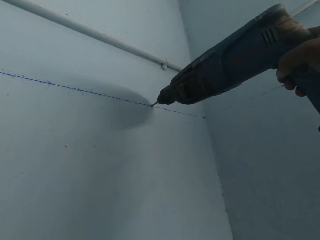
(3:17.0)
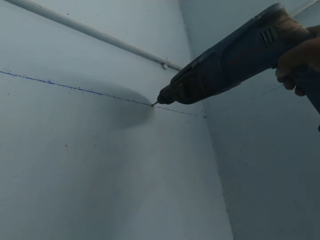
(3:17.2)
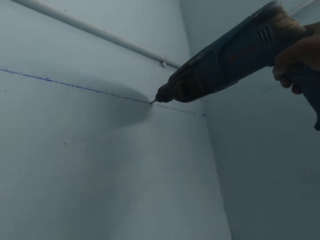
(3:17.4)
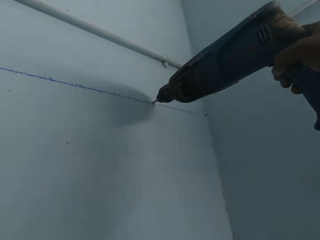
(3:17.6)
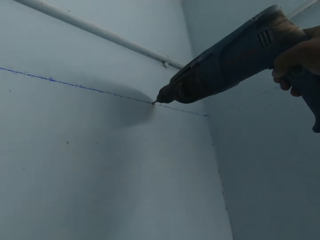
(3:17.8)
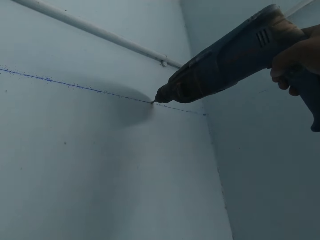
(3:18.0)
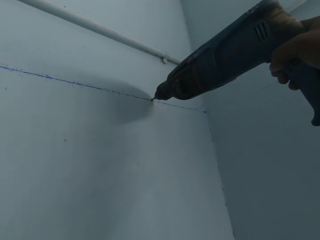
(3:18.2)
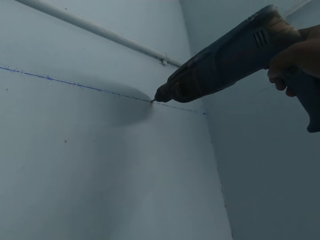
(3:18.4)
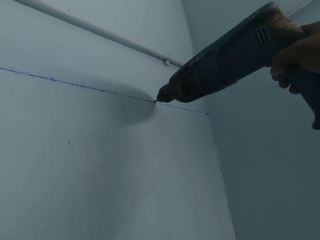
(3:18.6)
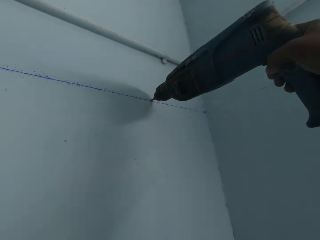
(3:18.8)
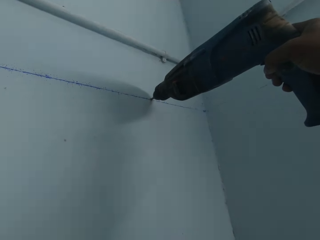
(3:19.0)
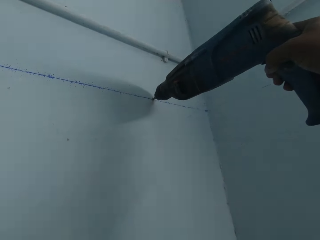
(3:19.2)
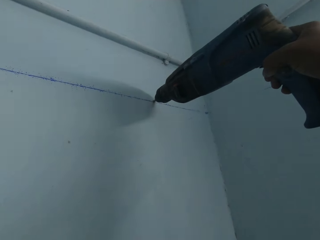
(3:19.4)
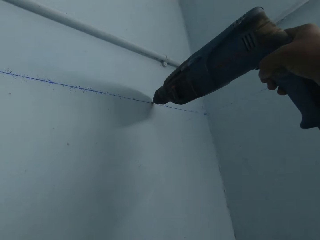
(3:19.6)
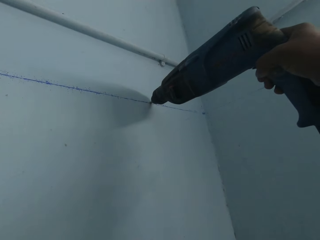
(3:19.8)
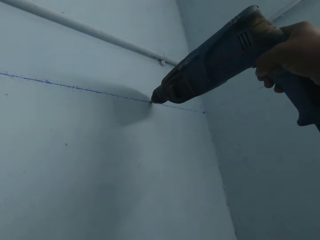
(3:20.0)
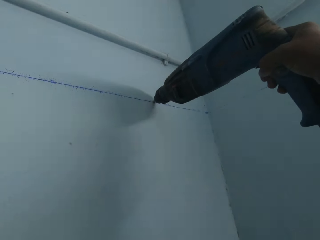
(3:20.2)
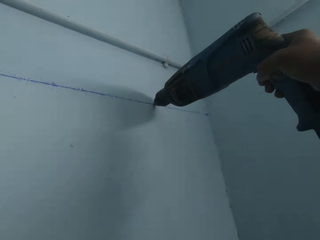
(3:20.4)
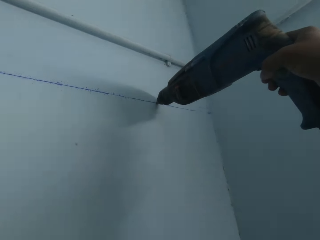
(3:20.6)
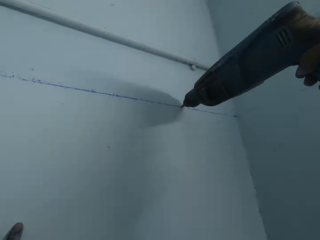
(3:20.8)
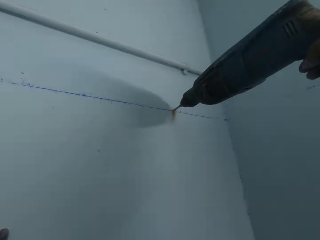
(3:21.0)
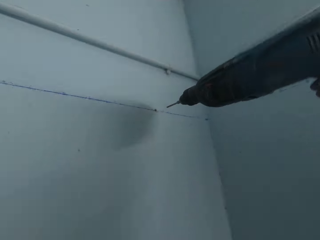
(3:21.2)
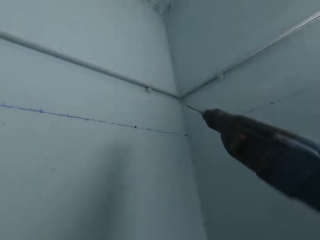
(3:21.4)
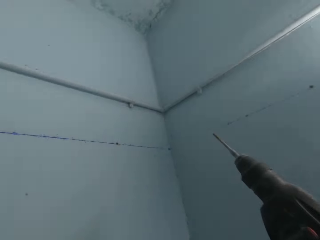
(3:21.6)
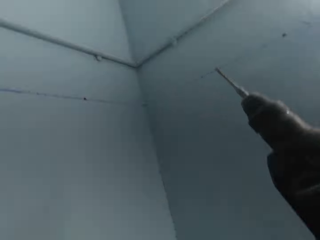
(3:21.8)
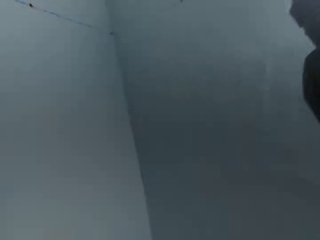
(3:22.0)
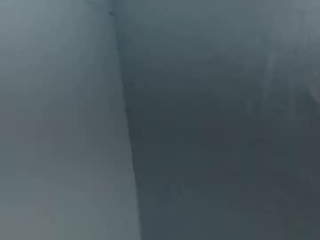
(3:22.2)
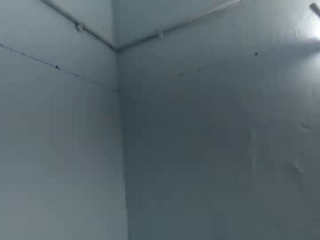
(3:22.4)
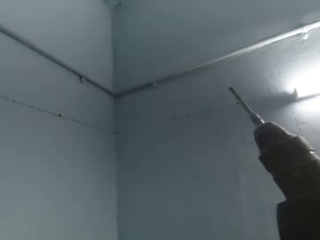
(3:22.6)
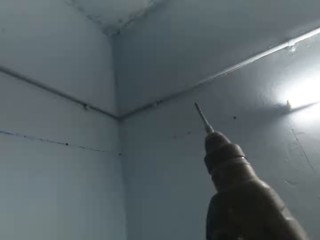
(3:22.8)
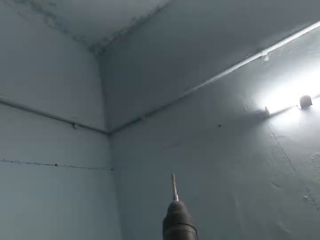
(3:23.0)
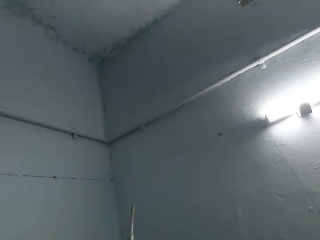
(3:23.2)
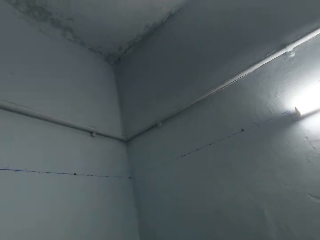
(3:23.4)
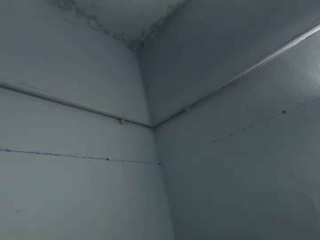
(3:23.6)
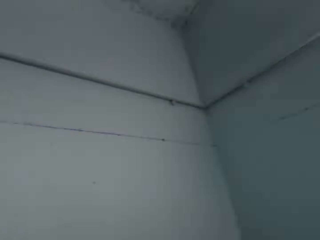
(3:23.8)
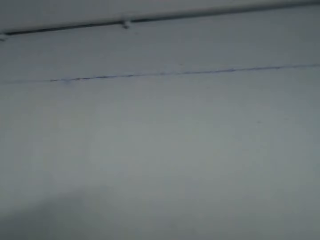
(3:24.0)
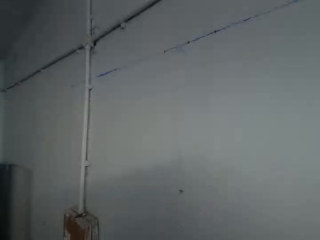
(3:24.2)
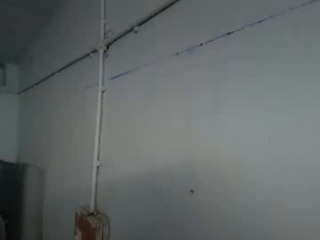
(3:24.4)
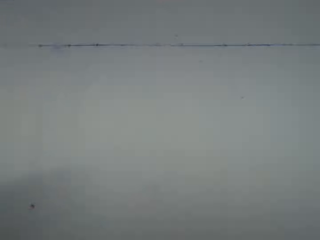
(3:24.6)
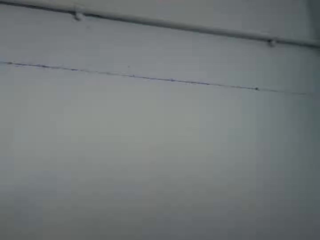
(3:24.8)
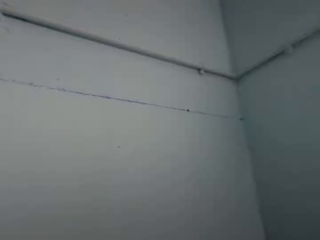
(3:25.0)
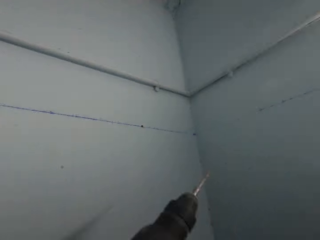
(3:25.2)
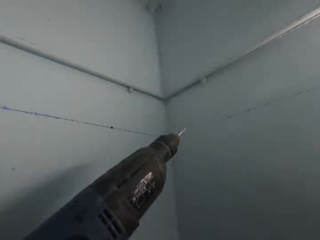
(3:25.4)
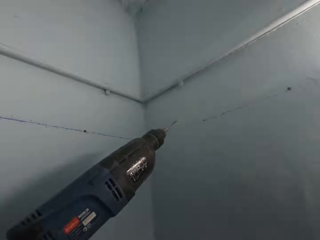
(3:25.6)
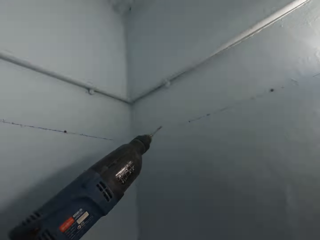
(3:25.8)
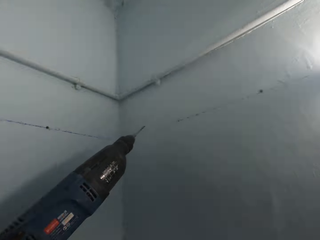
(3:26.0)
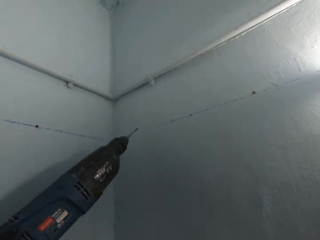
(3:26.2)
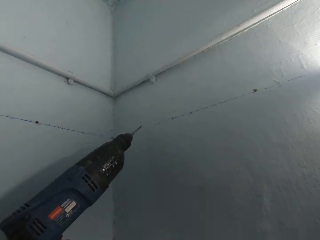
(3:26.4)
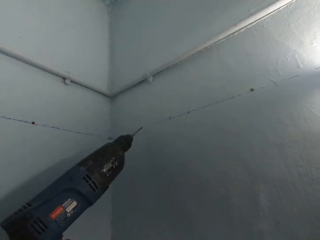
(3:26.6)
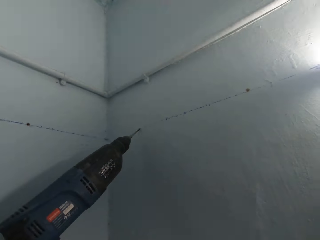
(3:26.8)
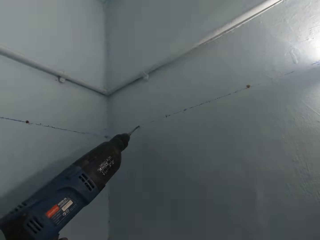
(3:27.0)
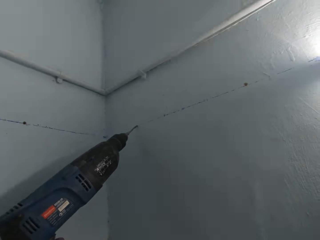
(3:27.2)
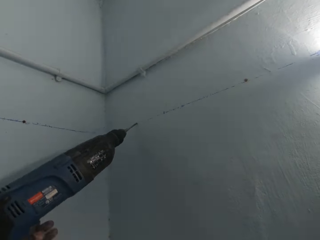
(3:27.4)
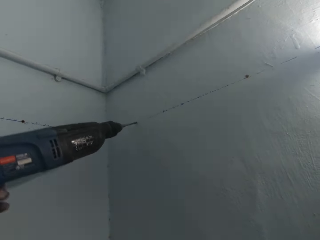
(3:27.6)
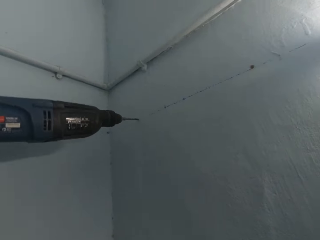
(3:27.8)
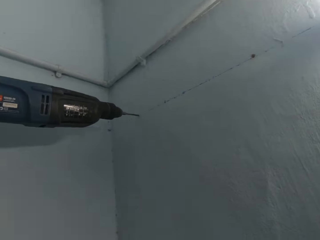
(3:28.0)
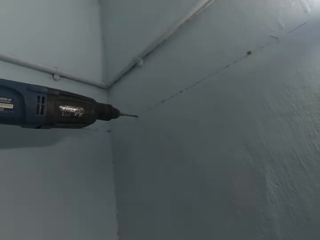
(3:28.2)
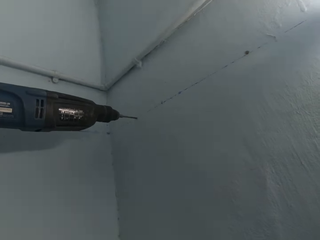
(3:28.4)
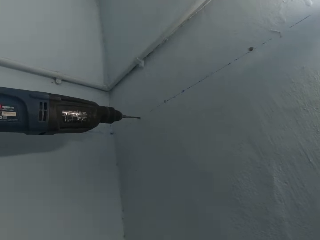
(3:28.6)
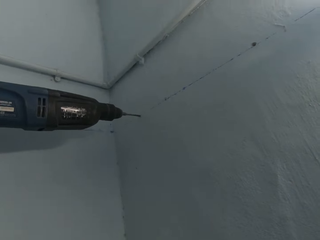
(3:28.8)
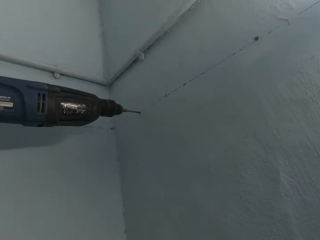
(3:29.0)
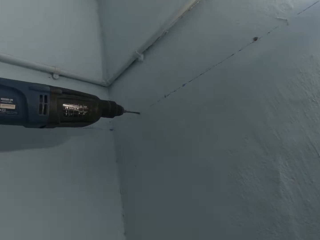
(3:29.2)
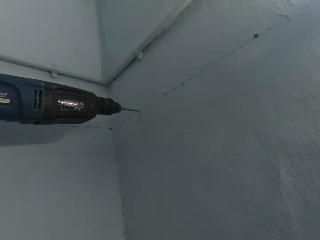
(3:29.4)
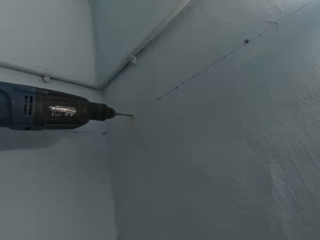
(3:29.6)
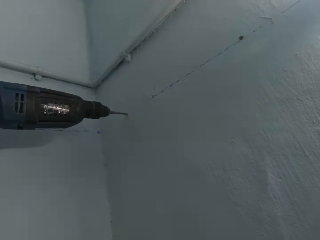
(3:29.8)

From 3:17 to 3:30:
The camera wearer drills a hole into the wall with the power drill in his left hand.

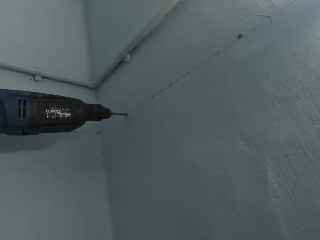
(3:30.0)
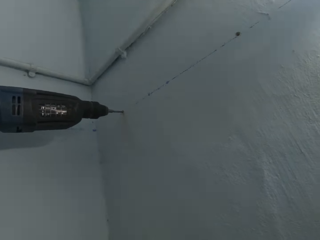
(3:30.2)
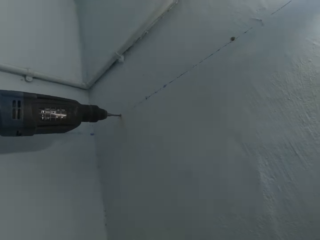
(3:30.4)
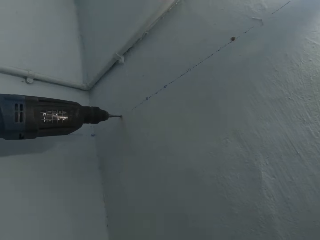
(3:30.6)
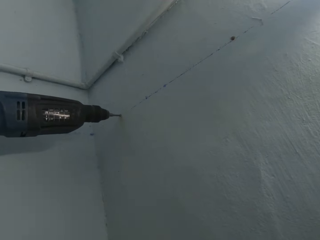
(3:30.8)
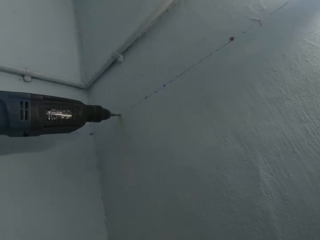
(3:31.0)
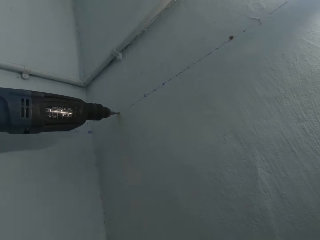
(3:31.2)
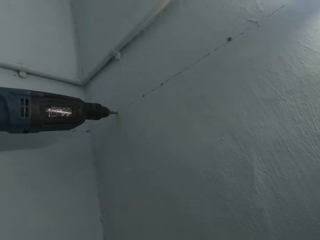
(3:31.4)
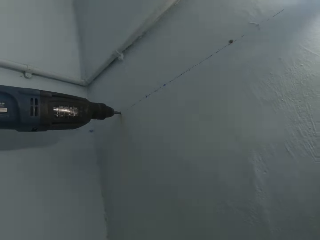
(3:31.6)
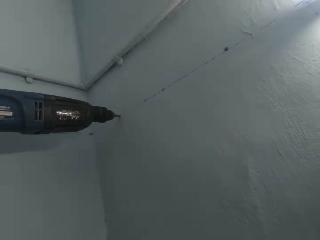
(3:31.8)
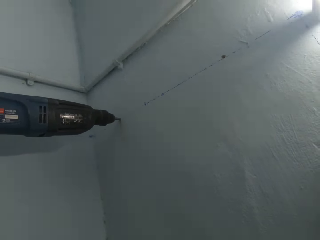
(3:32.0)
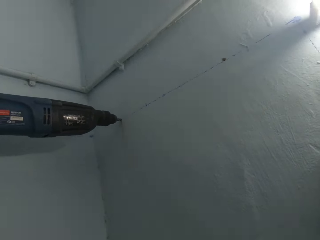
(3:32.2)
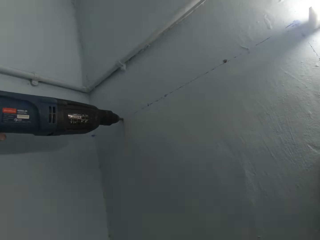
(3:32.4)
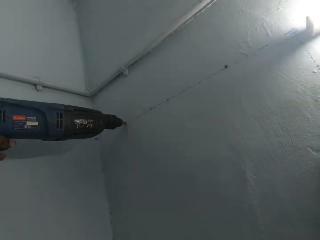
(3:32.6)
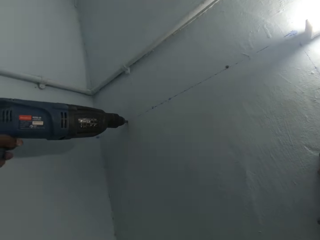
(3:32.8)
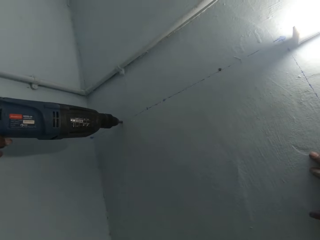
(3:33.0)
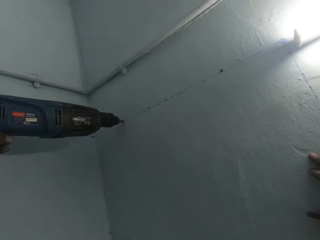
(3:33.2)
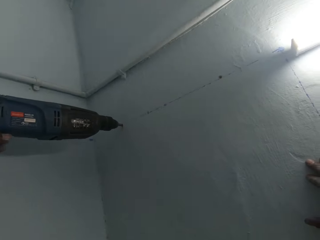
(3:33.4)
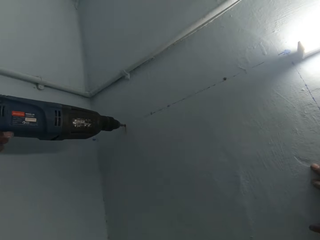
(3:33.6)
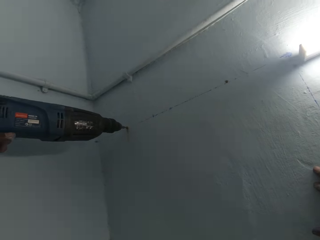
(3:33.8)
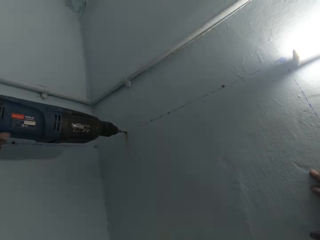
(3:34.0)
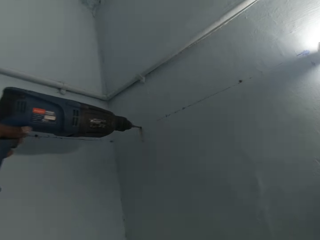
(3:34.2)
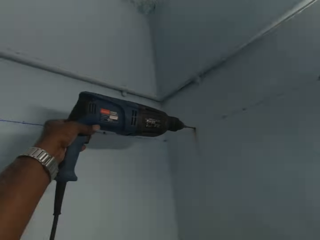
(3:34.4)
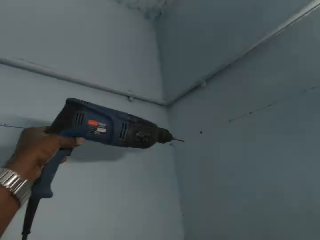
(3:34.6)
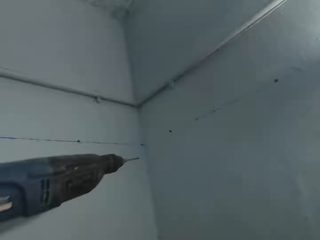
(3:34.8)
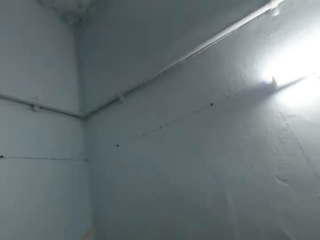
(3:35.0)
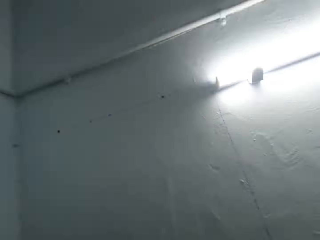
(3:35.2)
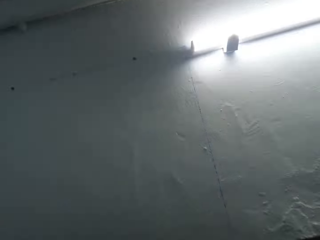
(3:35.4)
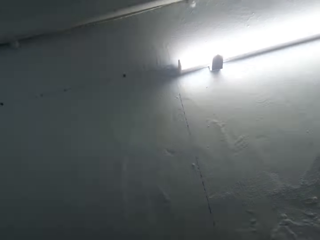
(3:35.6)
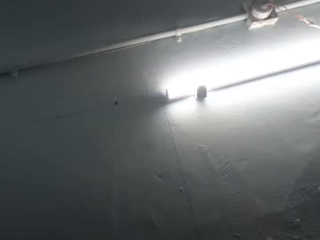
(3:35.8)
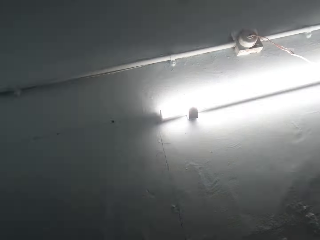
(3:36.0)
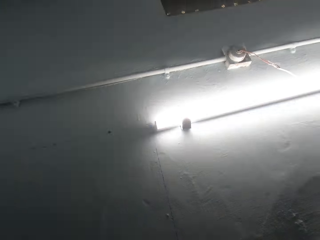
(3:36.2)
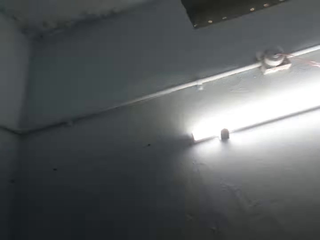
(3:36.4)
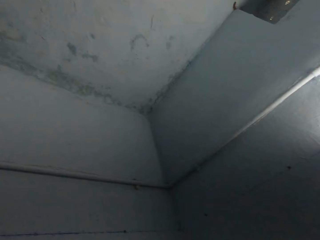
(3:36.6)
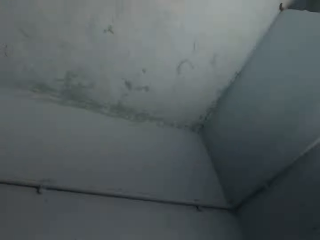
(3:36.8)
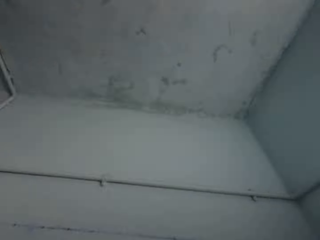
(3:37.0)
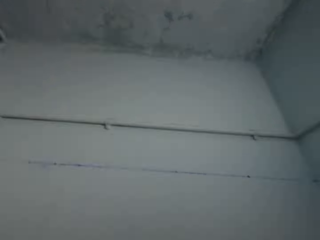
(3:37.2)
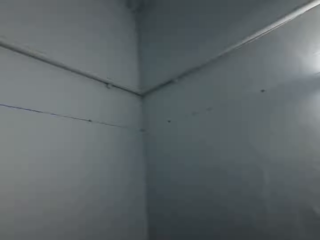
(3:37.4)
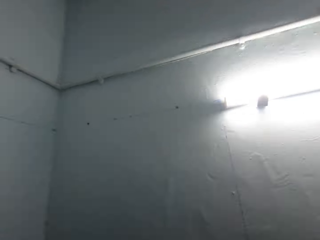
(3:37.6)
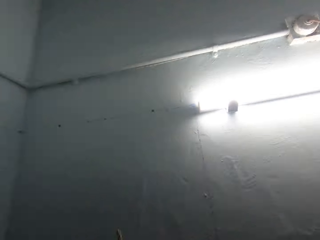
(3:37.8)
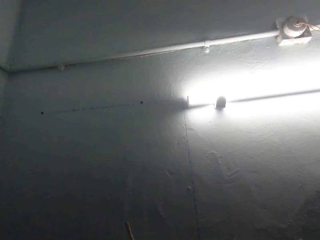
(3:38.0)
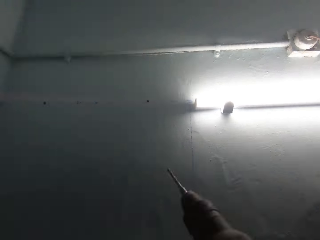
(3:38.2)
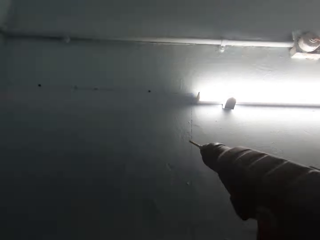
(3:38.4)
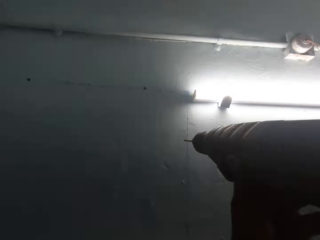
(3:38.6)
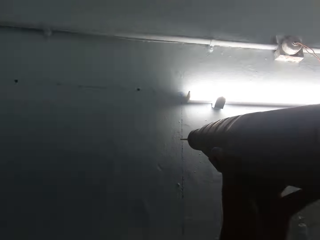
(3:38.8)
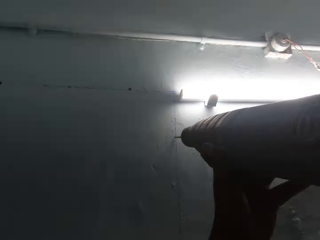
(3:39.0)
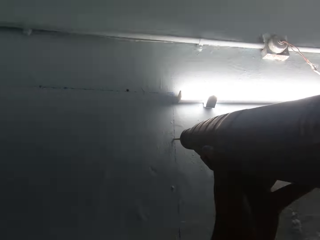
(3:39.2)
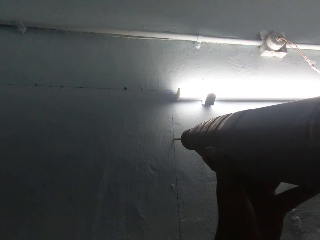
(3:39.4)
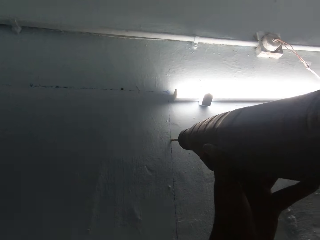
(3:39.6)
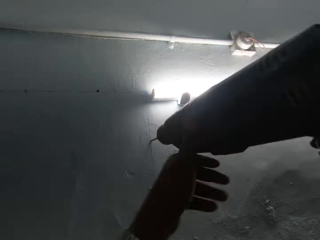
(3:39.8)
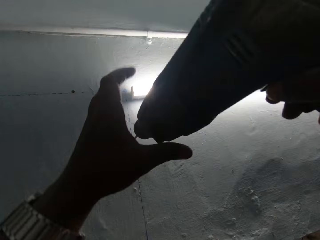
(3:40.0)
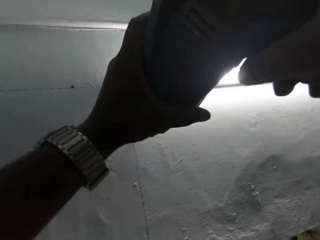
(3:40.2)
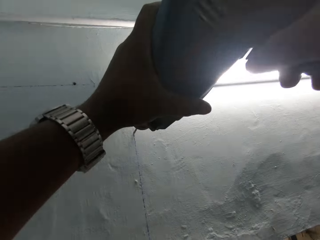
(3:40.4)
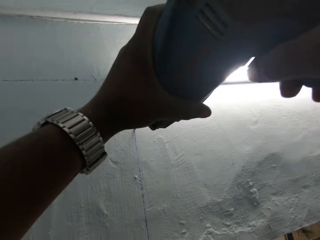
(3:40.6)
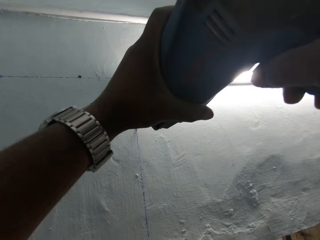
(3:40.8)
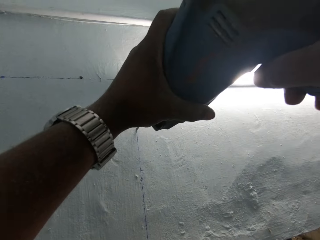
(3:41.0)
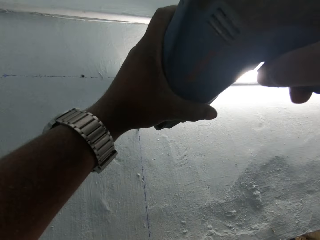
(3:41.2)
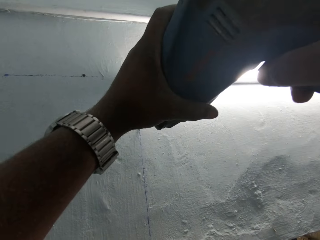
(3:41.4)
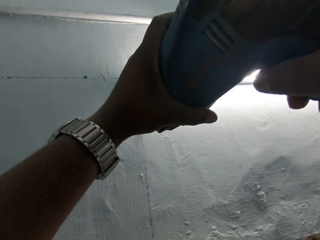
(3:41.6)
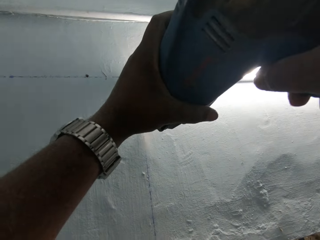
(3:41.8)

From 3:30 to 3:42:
The camera wearer drills a hole into the wall with the power drill in his right hand. He holds the power drill with both hands.
